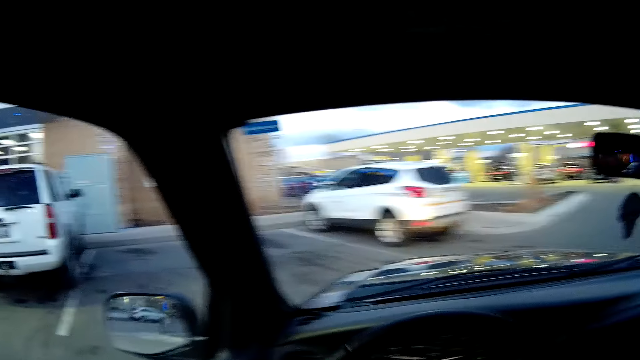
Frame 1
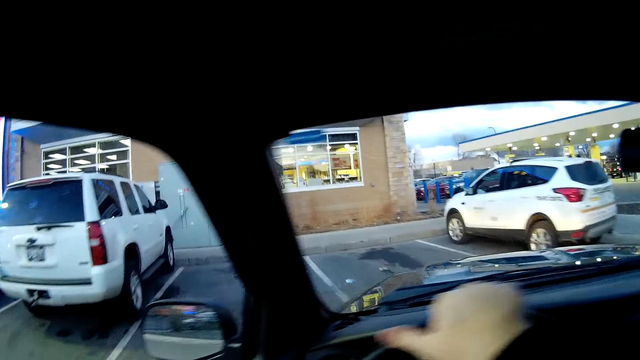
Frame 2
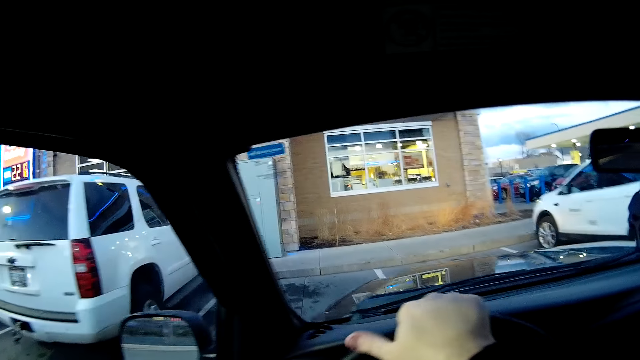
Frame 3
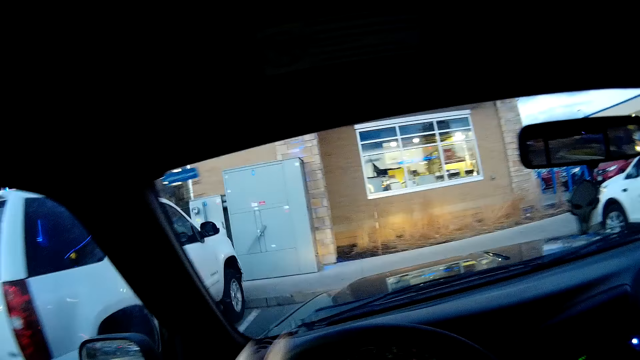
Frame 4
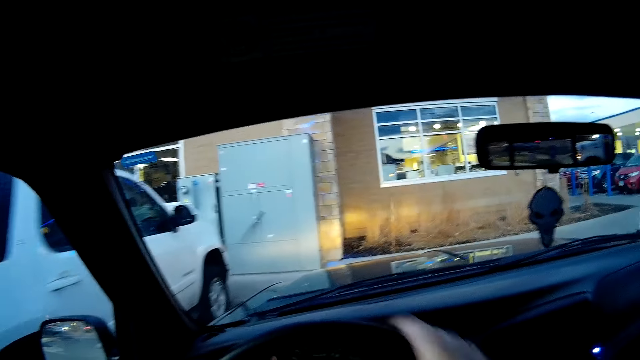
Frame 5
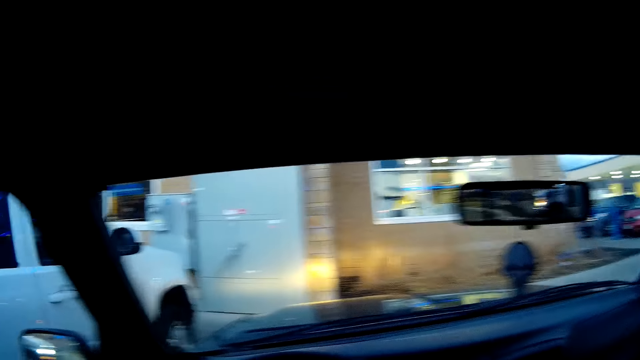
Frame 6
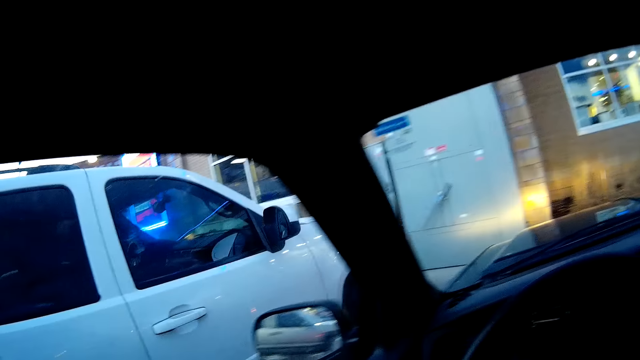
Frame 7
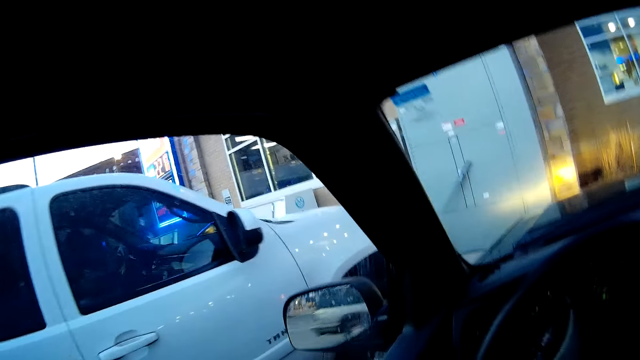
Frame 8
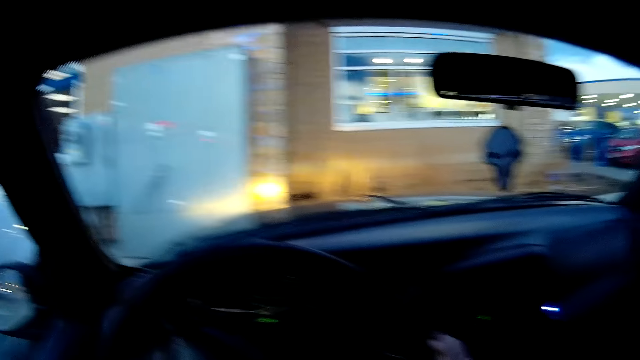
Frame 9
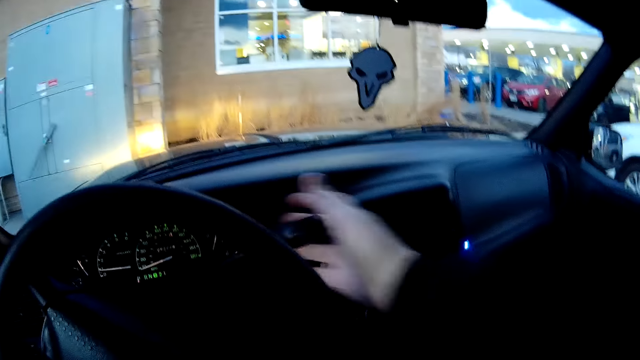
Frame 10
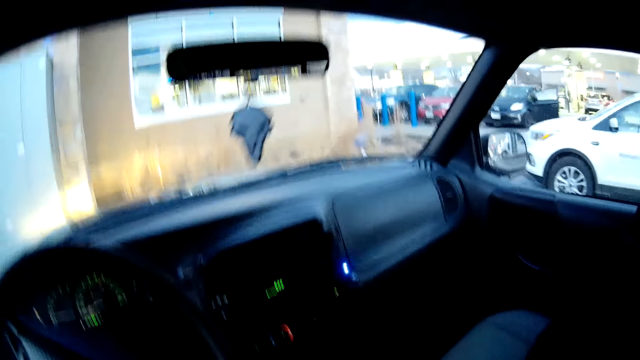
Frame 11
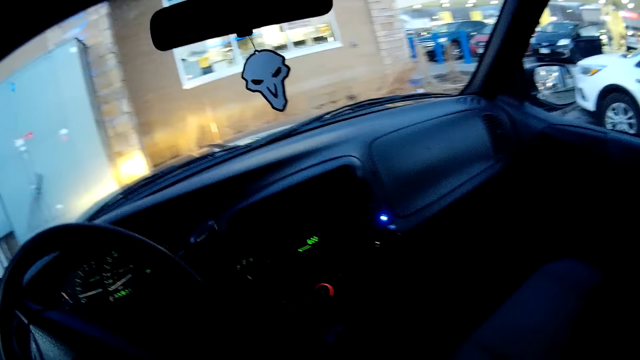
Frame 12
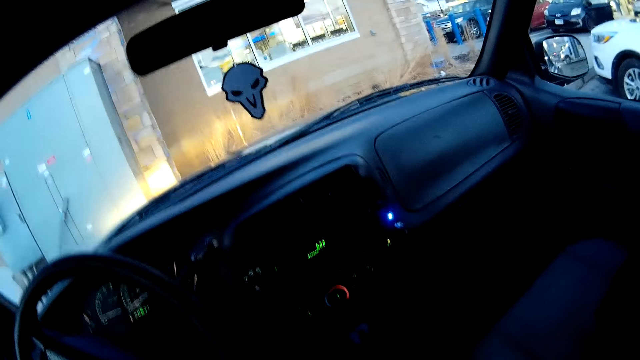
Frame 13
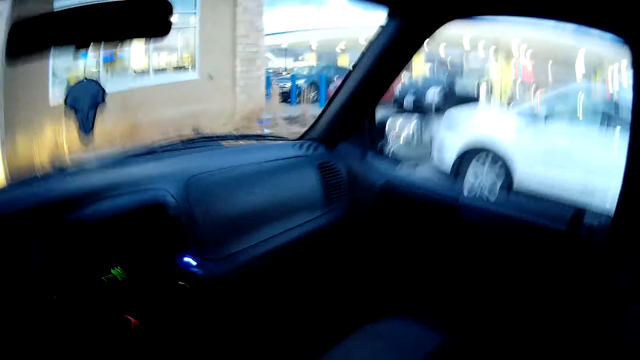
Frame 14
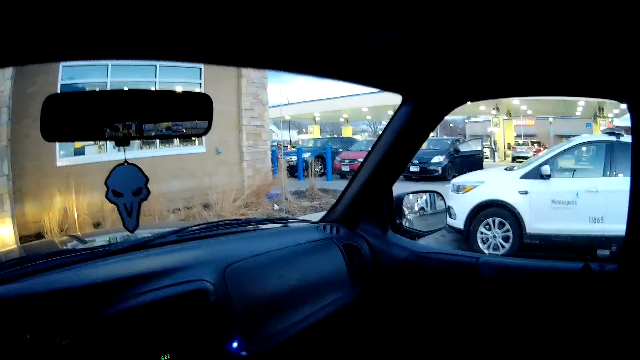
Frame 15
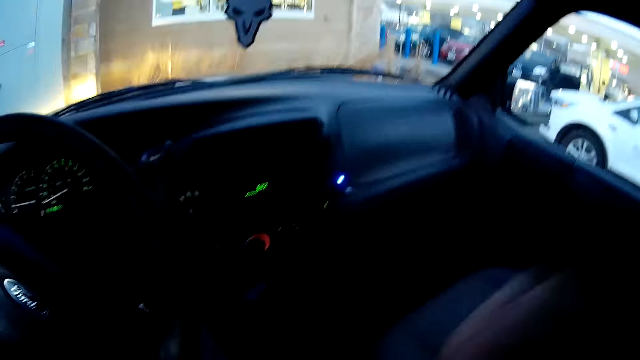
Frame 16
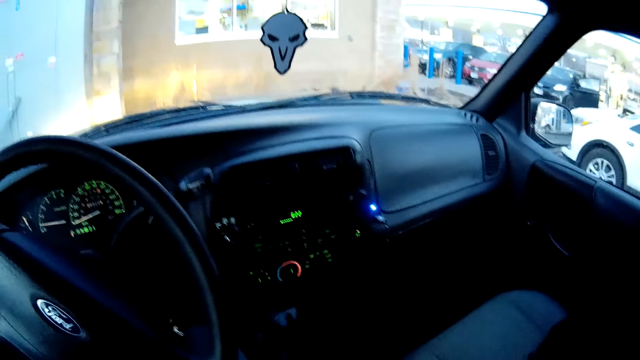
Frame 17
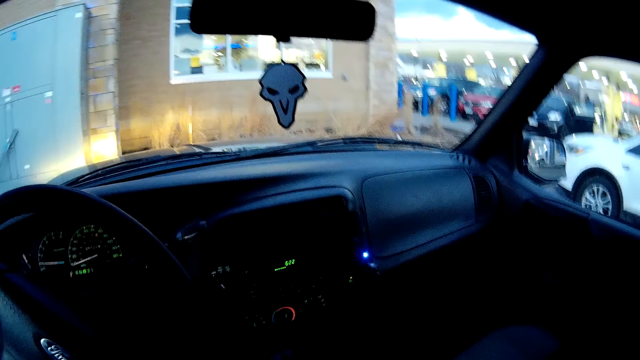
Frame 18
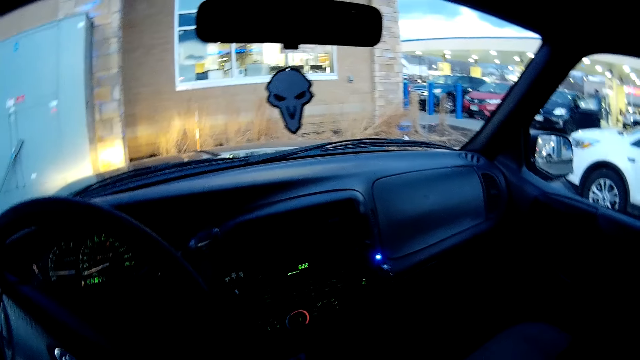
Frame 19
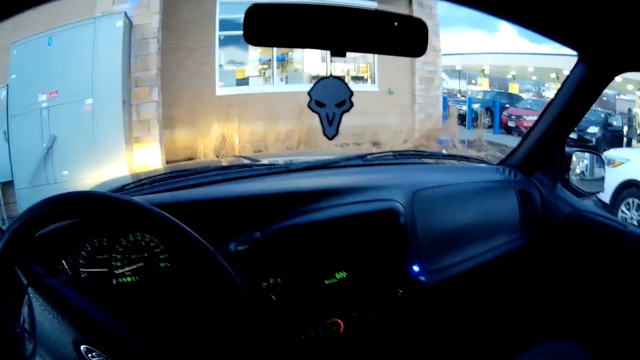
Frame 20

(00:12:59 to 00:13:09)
The camera wearer drives. He parks his car. He moves a hand on the steering wheel. He holds something. He stops the car. He drops his hand. He adjusts the camera.
